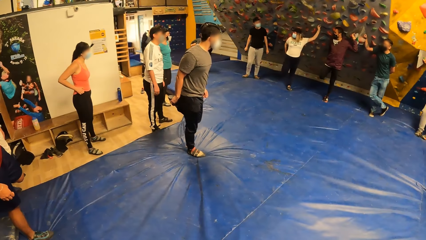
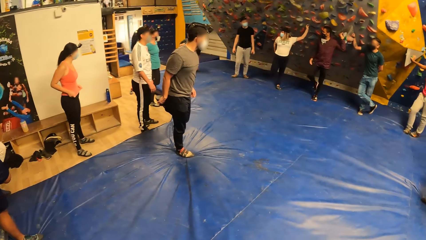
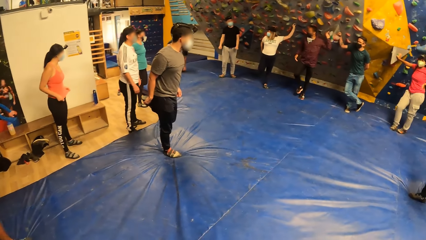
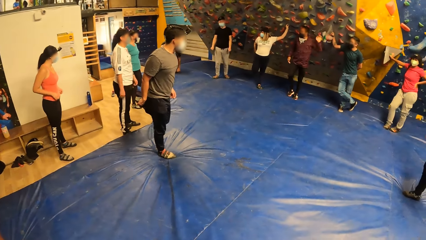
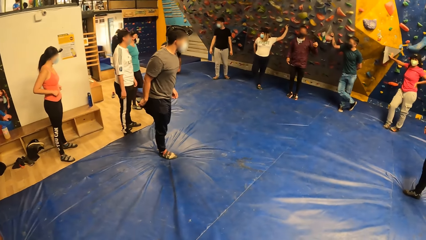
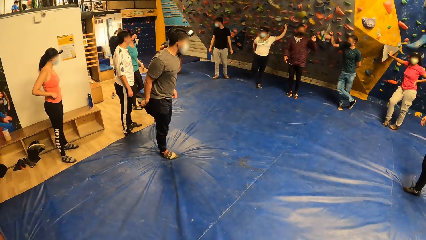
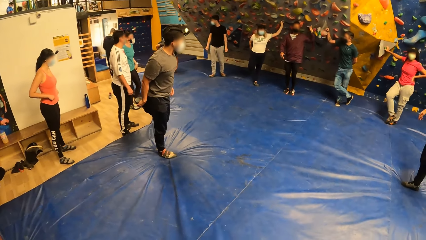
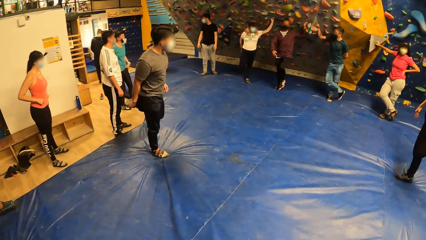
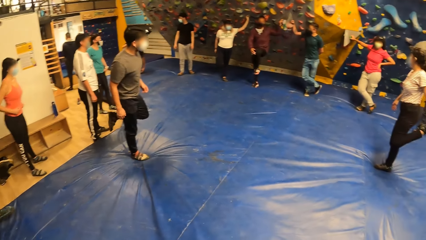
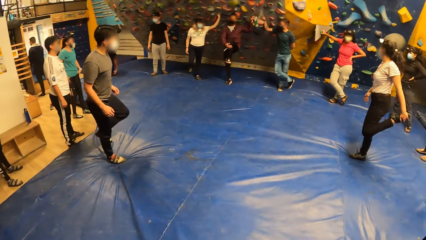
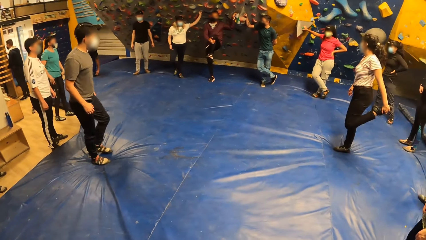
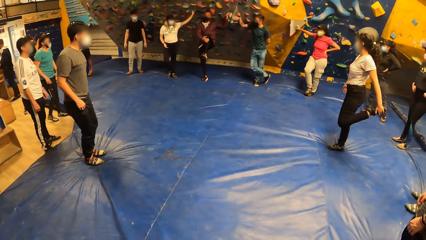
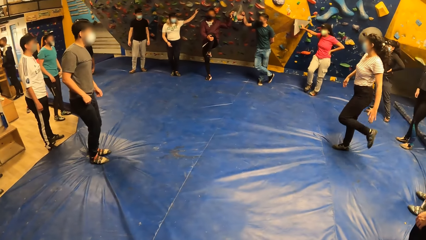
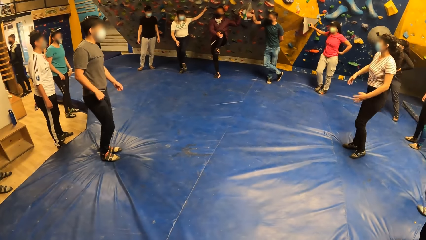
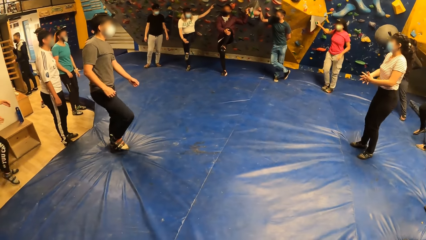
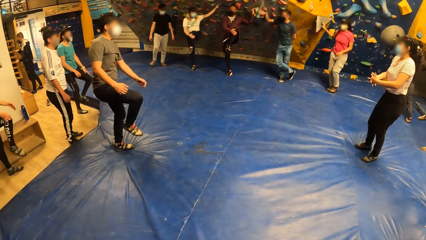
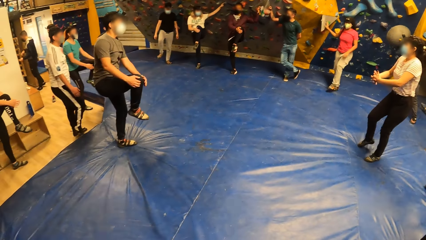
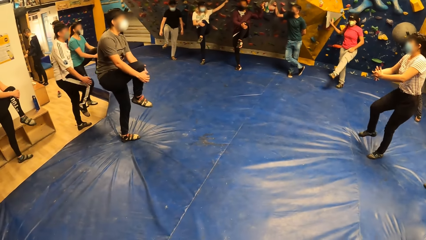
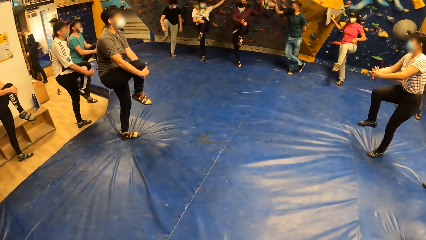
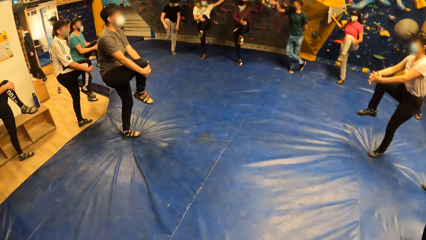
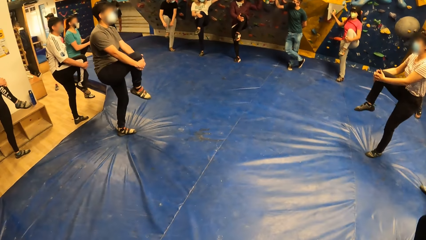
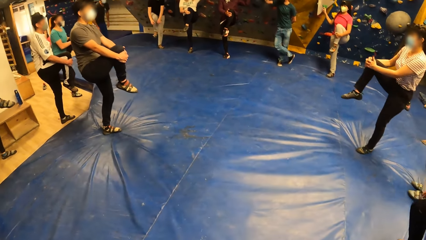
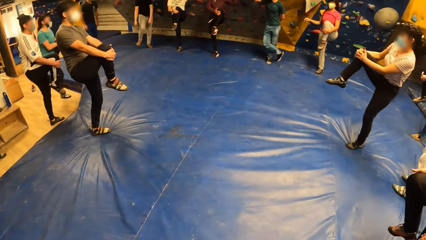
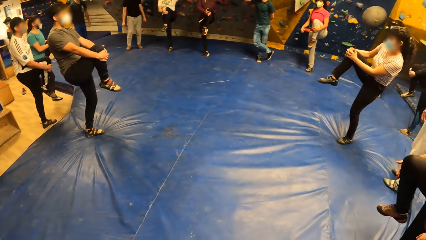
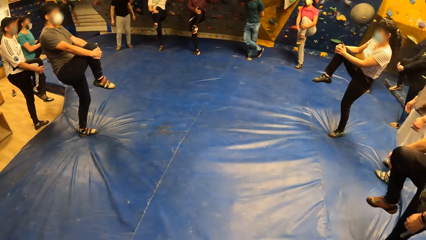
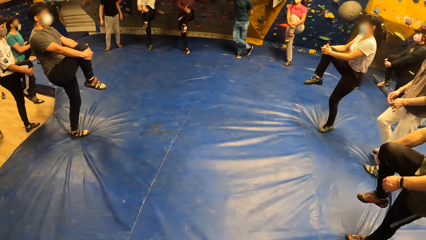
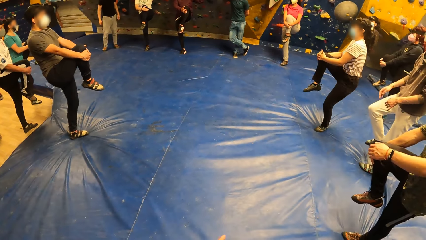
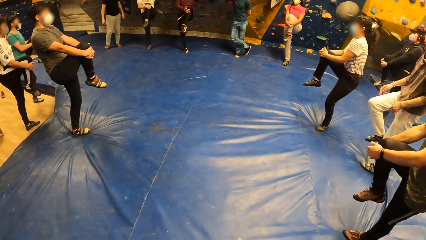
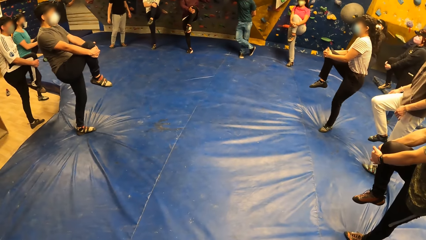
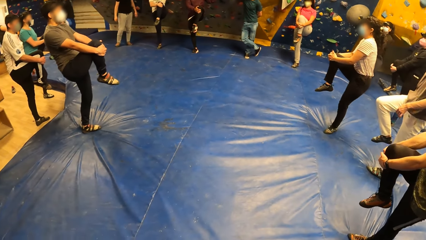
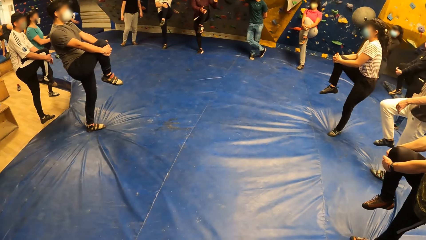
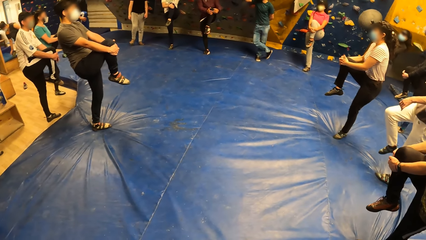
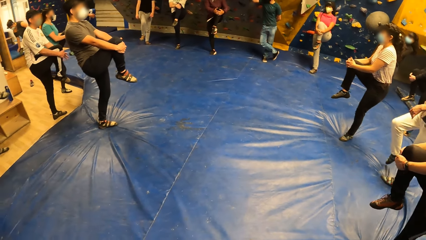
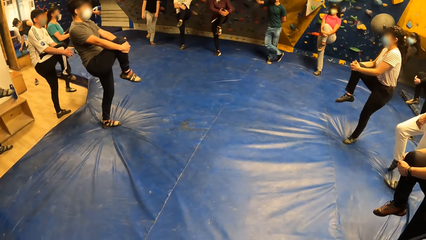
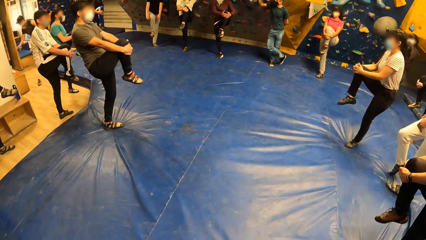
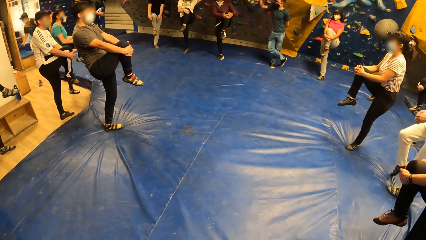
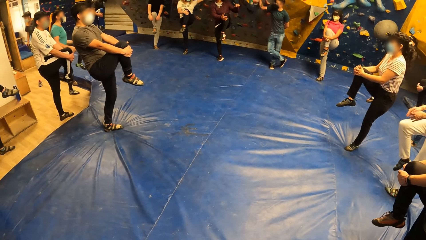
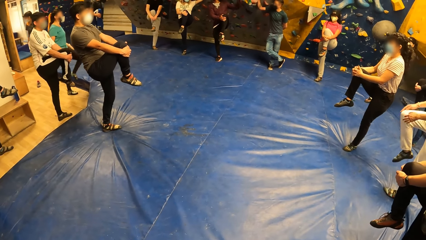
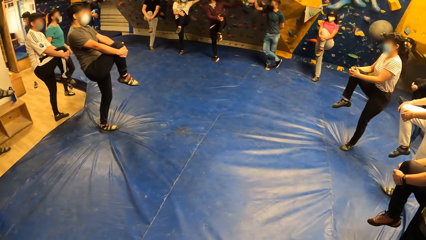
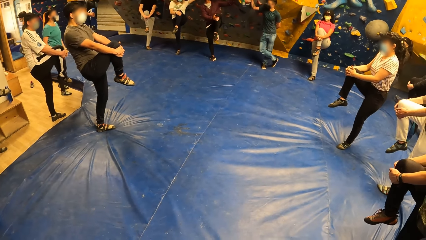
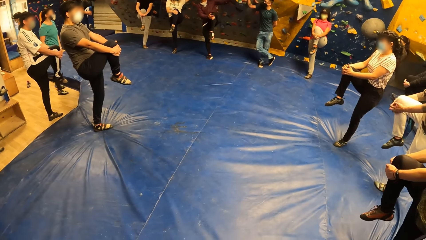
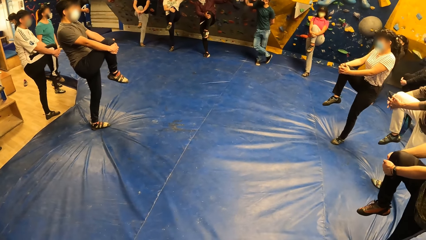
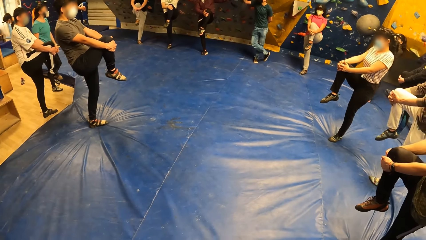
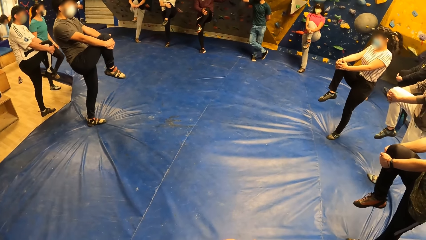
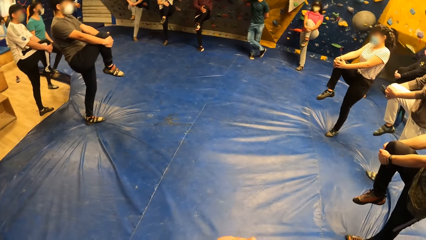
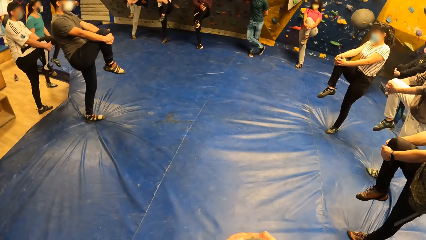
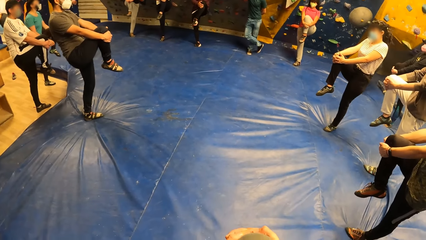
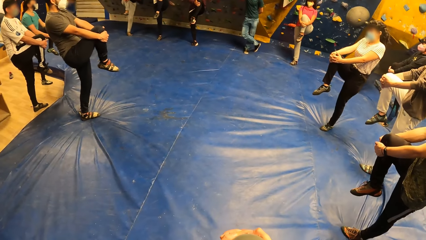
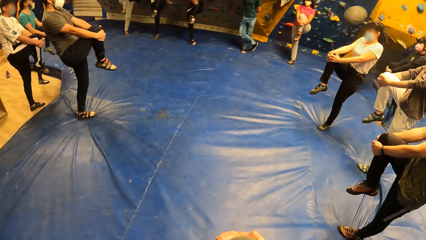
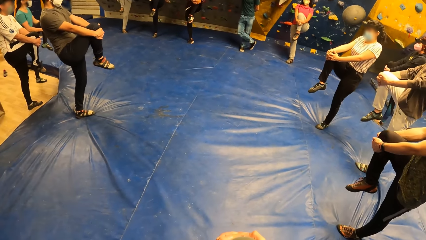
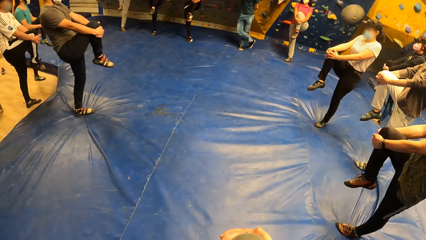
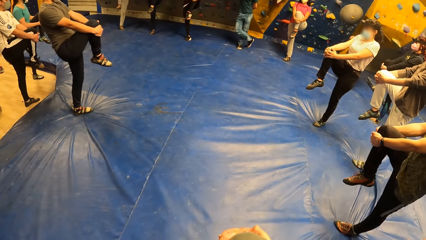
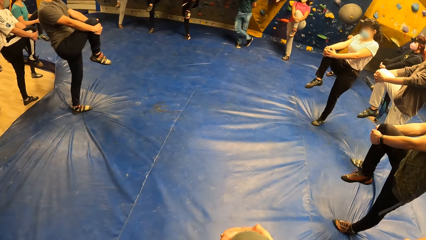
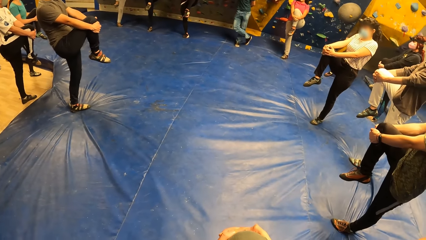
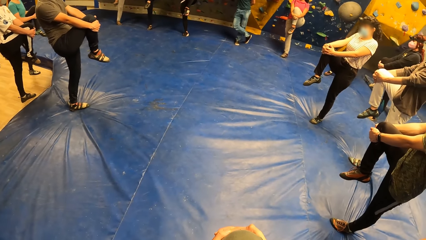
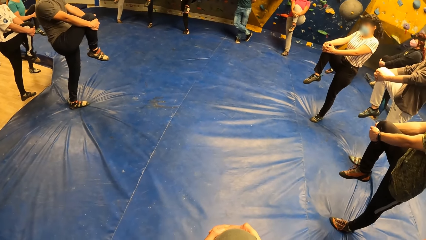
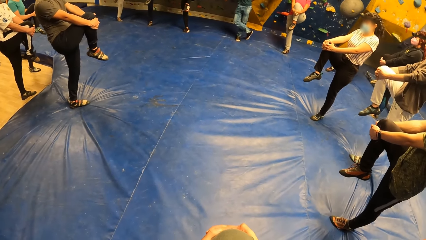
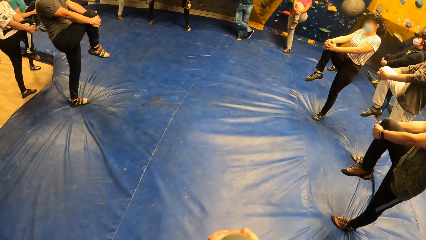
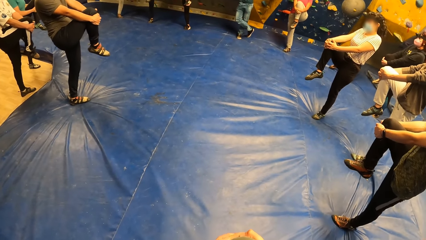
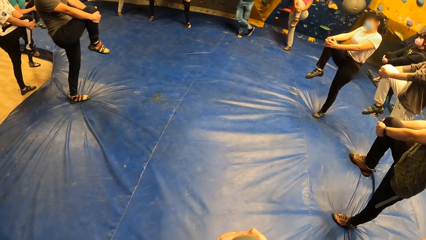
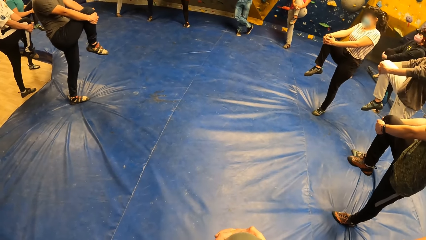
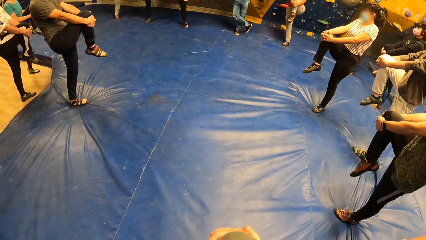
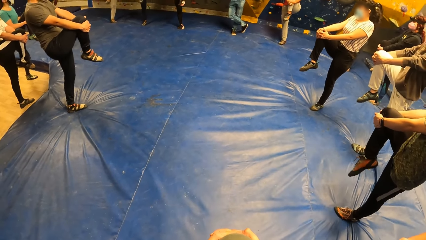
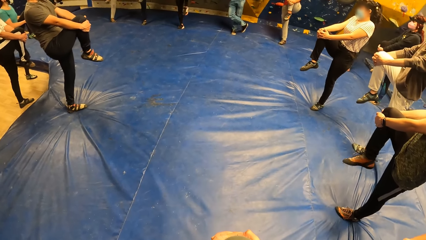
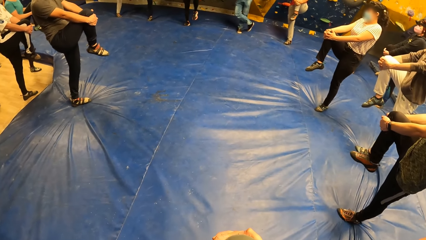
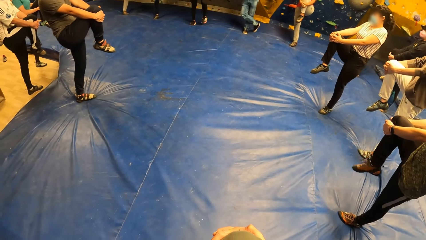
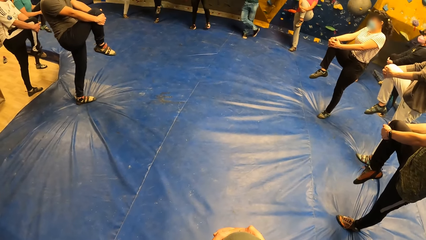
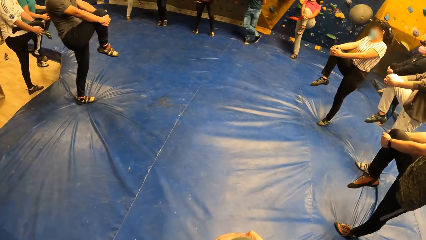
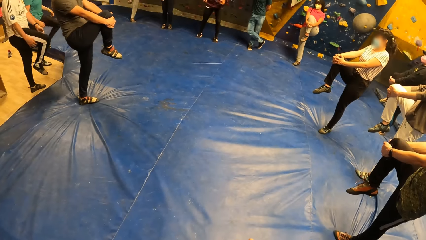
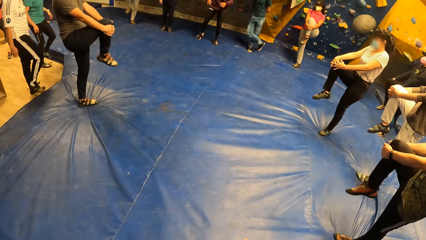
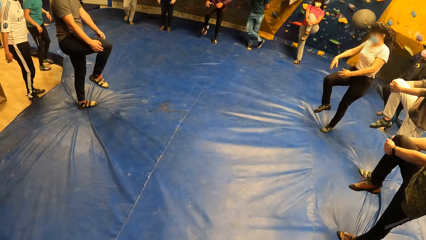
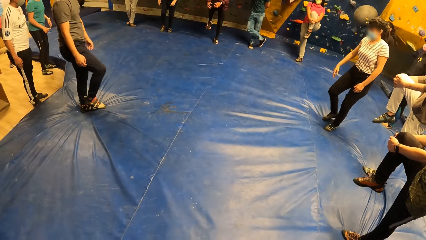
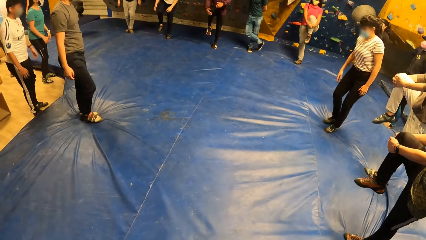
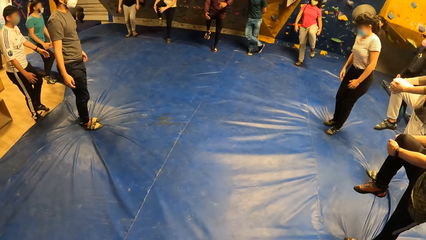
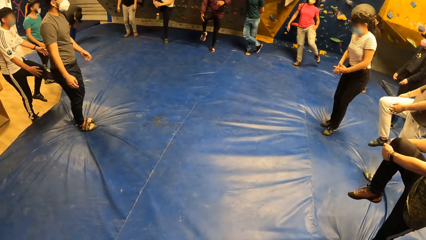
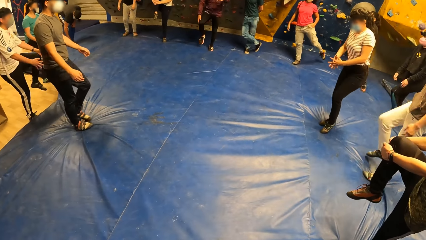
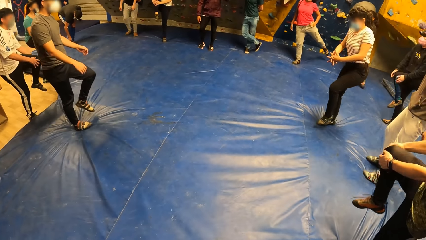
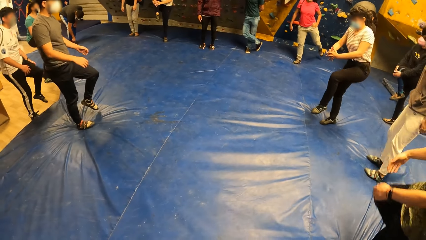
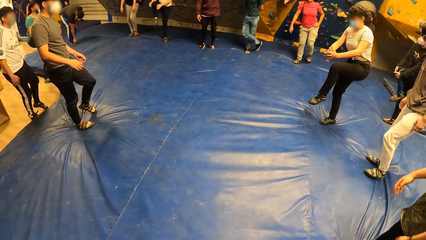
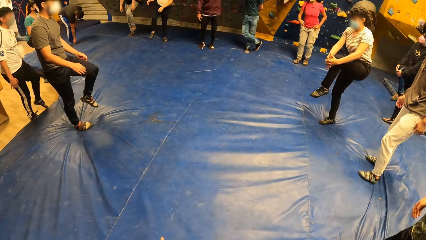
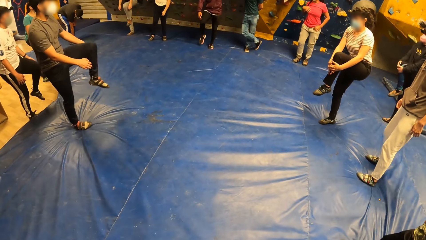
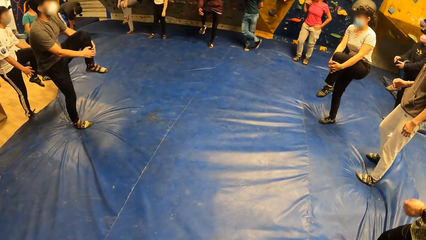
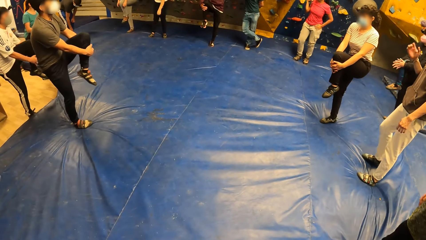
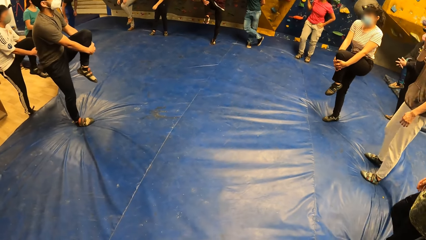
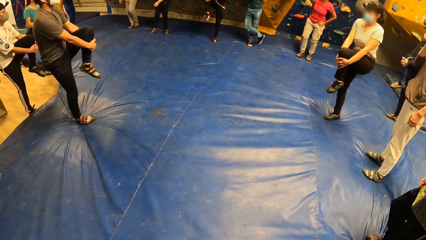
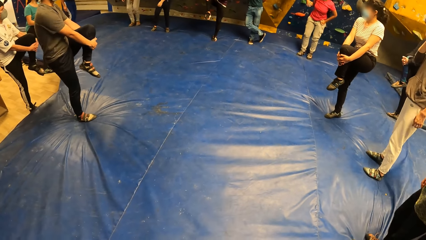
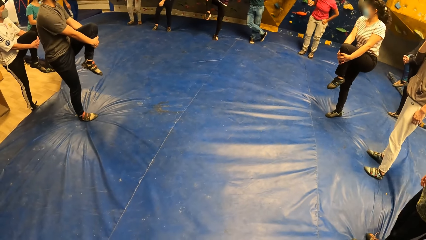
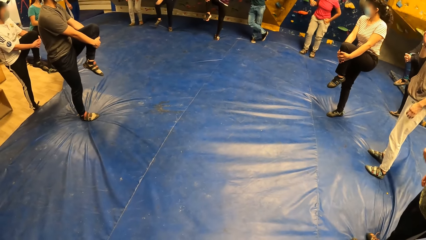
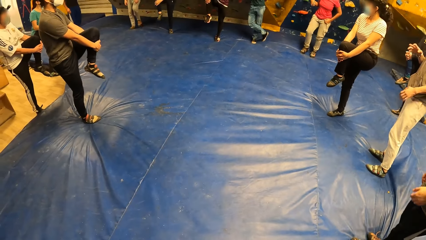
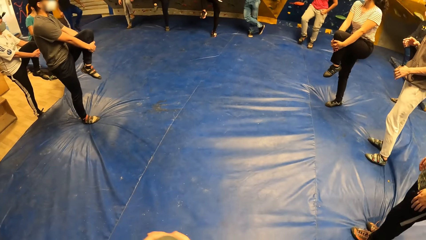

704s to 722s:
The man puts the leg down on the carpet. The camera wearer holds the leg up with the right hand. The man puts the leg down on the carpet. The man holds the right leg up with both hands. The man puts the leg down on the carpet. The man holds the right leg up.
